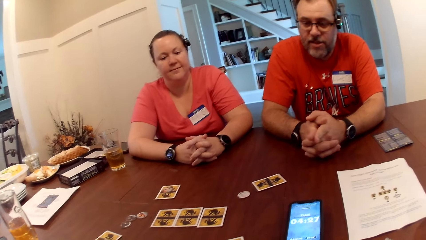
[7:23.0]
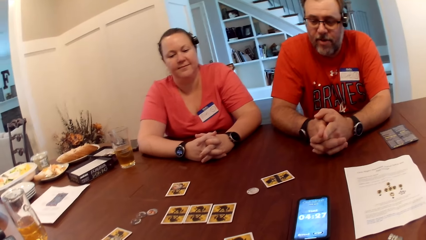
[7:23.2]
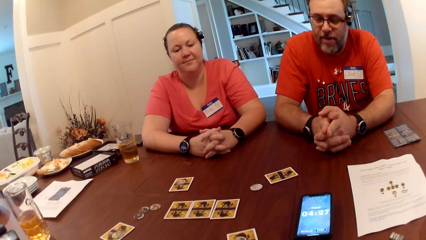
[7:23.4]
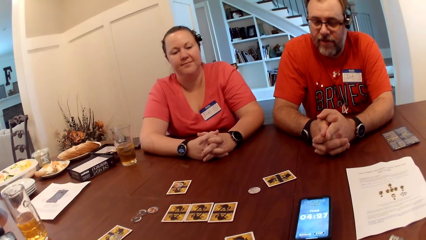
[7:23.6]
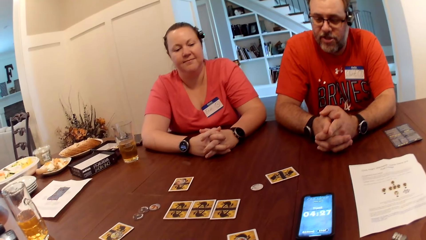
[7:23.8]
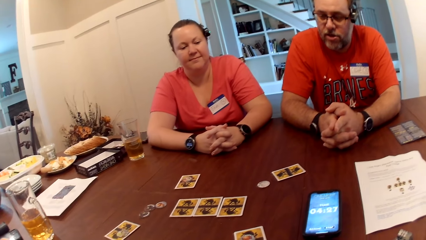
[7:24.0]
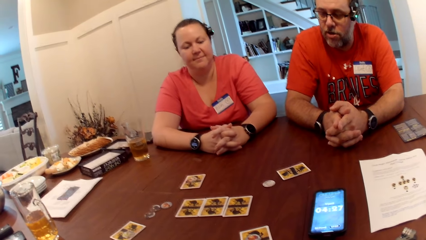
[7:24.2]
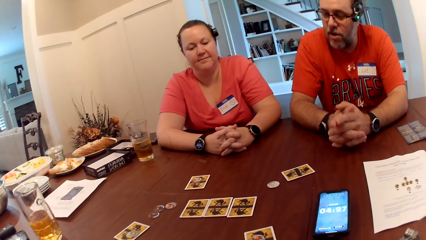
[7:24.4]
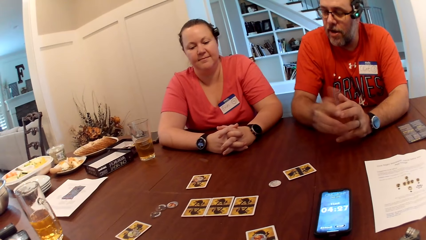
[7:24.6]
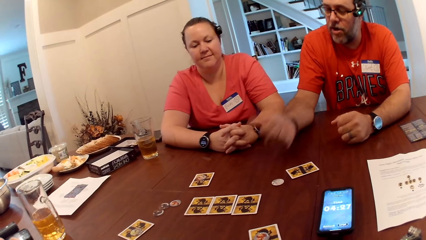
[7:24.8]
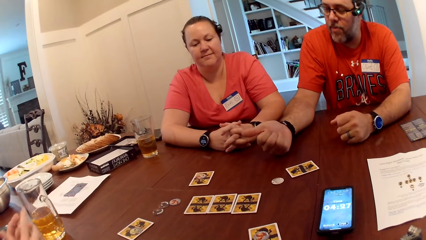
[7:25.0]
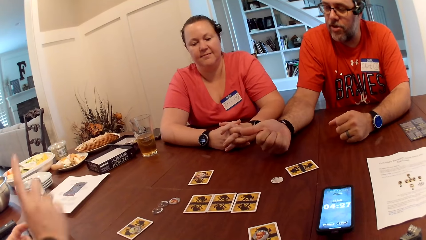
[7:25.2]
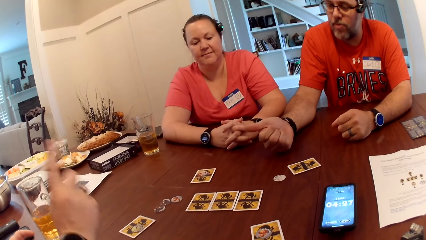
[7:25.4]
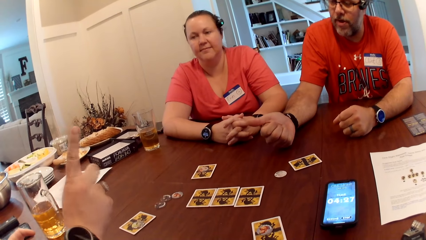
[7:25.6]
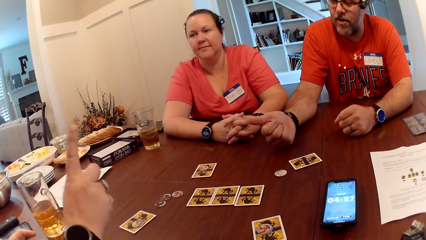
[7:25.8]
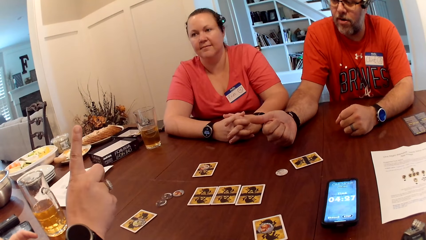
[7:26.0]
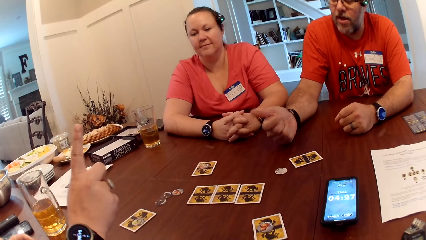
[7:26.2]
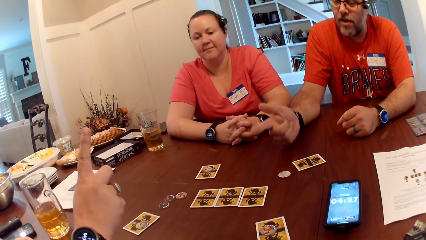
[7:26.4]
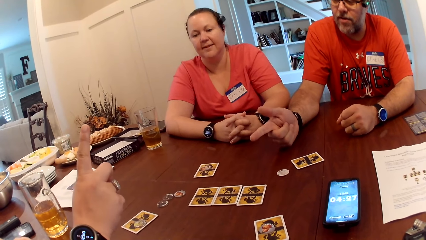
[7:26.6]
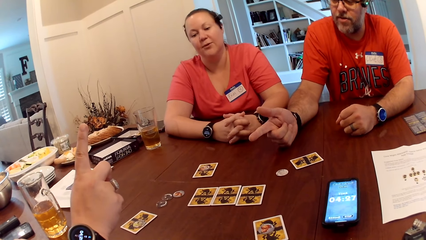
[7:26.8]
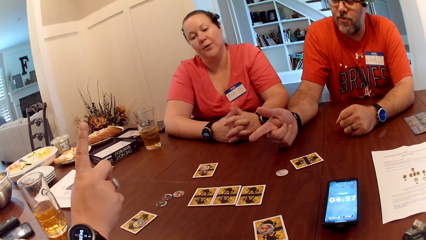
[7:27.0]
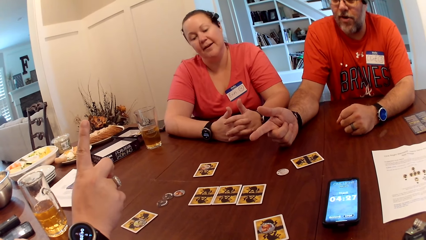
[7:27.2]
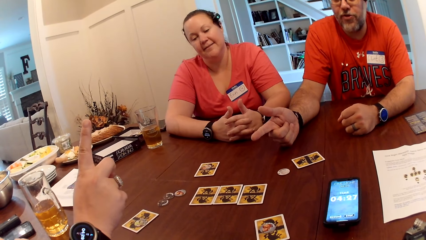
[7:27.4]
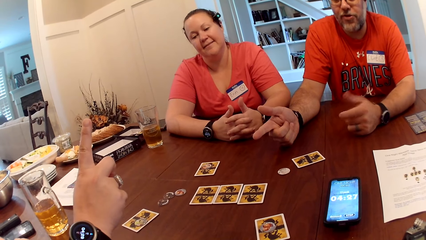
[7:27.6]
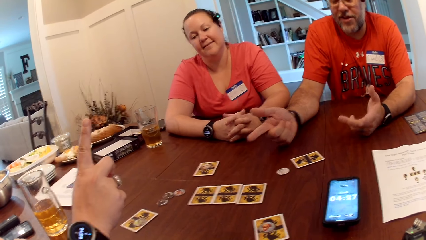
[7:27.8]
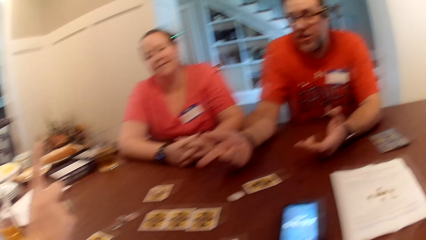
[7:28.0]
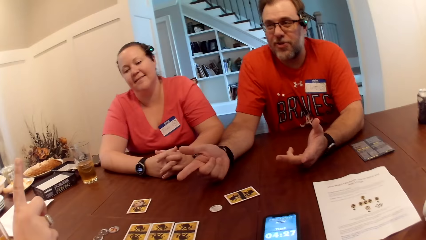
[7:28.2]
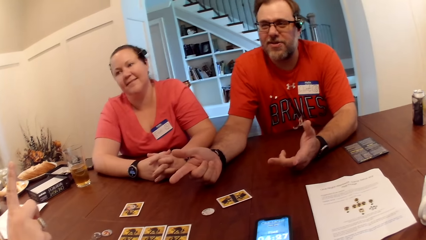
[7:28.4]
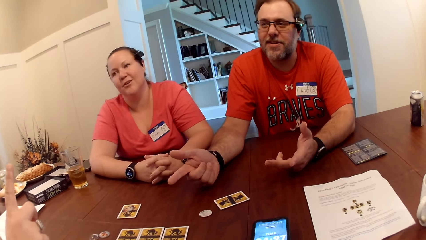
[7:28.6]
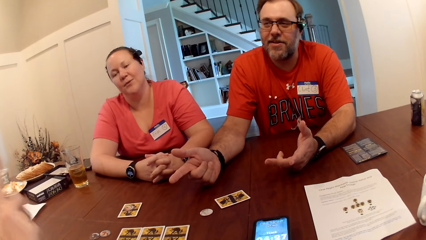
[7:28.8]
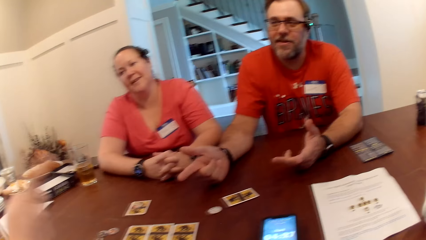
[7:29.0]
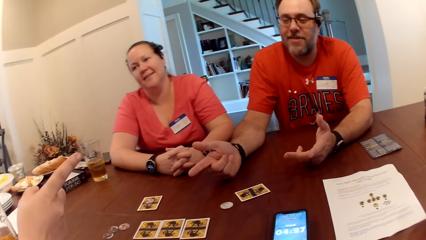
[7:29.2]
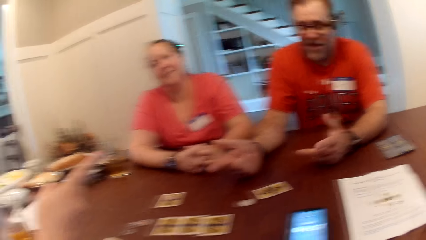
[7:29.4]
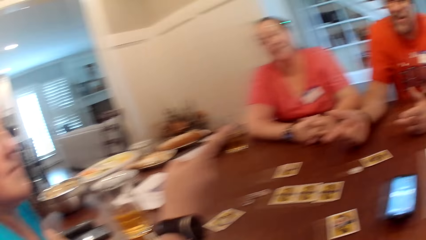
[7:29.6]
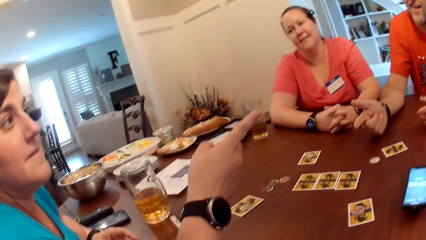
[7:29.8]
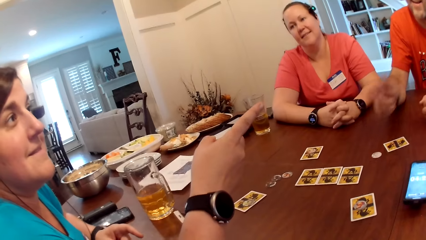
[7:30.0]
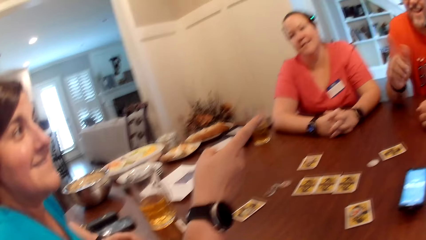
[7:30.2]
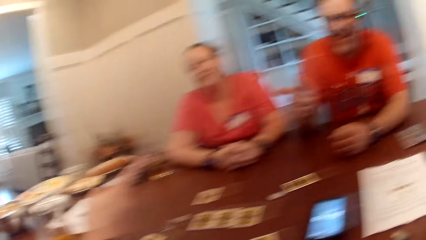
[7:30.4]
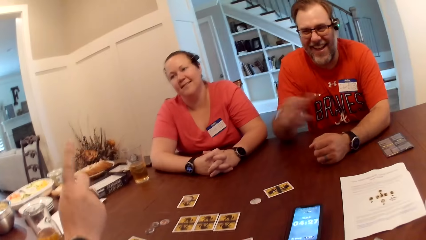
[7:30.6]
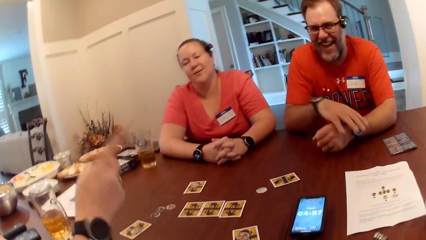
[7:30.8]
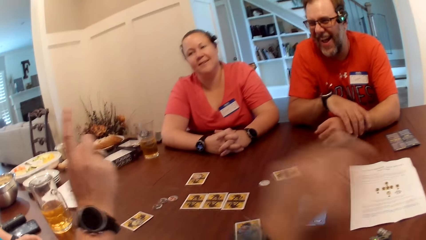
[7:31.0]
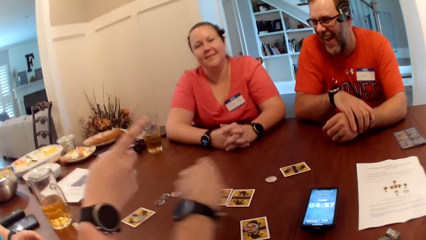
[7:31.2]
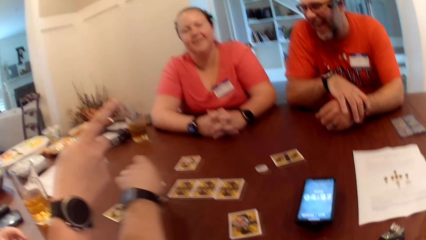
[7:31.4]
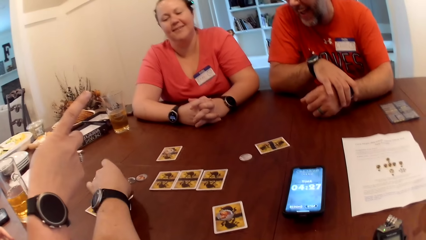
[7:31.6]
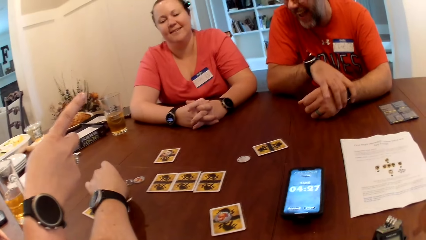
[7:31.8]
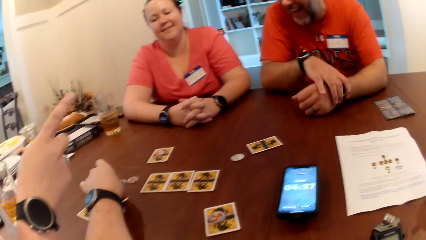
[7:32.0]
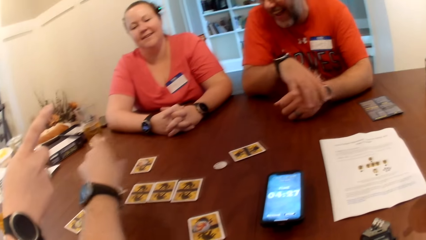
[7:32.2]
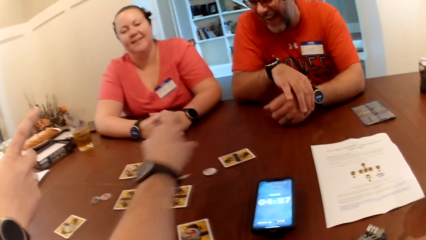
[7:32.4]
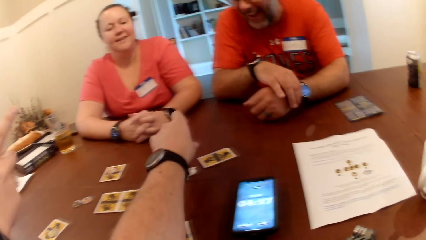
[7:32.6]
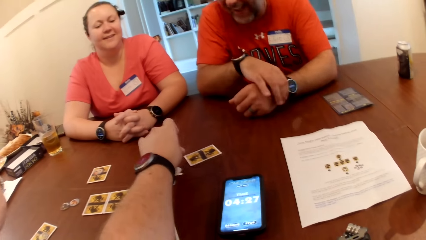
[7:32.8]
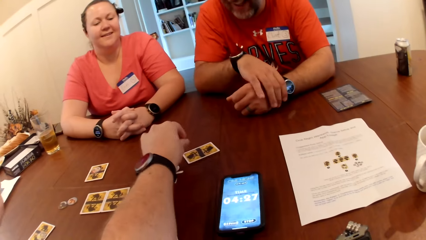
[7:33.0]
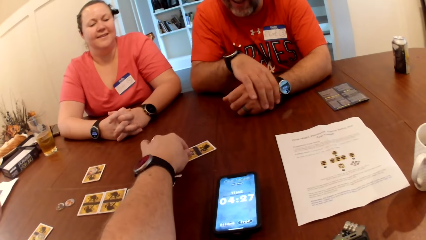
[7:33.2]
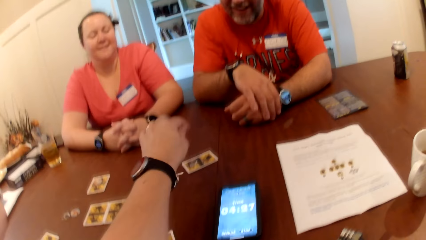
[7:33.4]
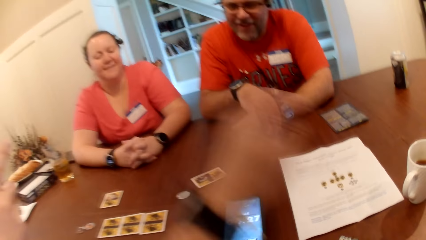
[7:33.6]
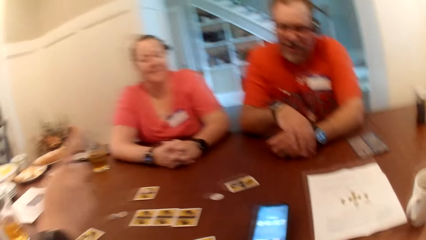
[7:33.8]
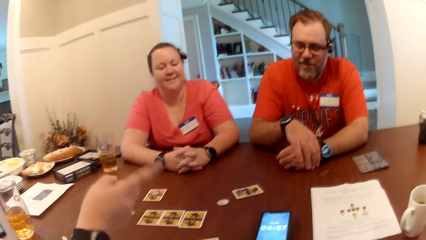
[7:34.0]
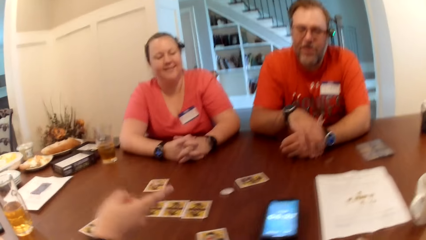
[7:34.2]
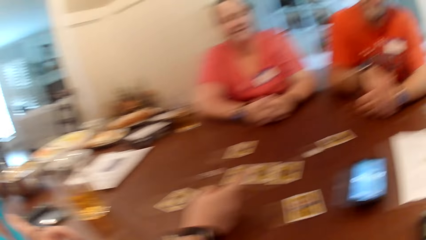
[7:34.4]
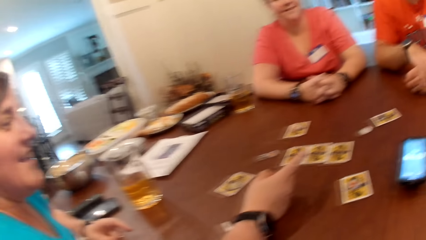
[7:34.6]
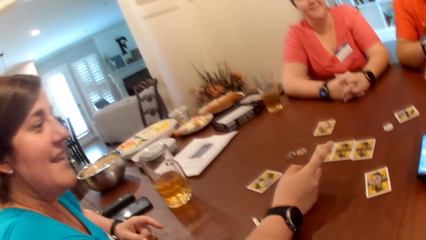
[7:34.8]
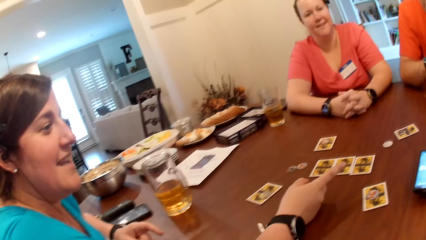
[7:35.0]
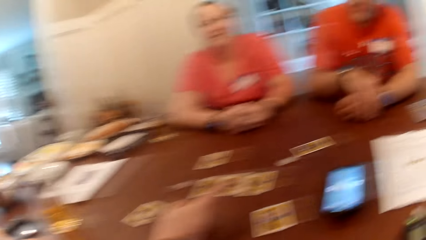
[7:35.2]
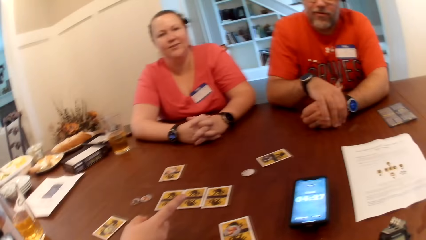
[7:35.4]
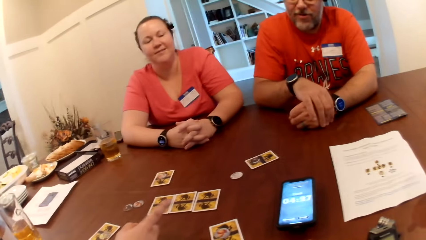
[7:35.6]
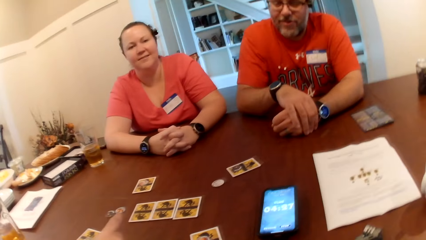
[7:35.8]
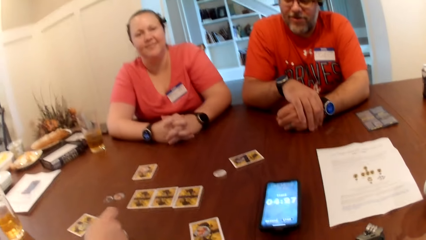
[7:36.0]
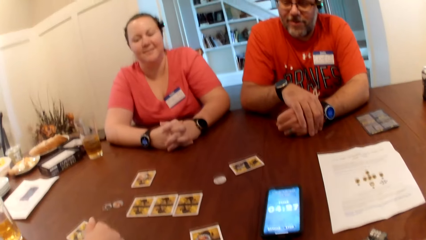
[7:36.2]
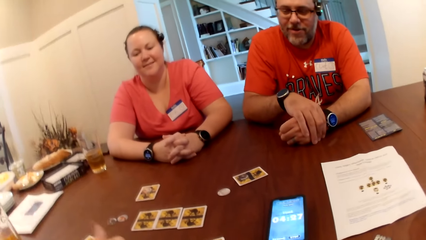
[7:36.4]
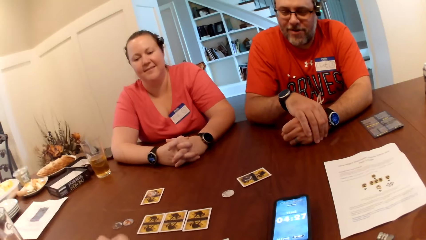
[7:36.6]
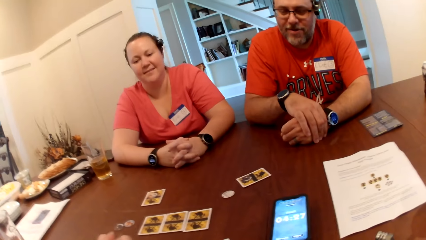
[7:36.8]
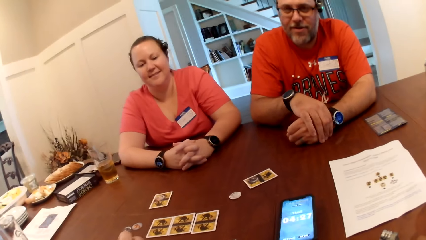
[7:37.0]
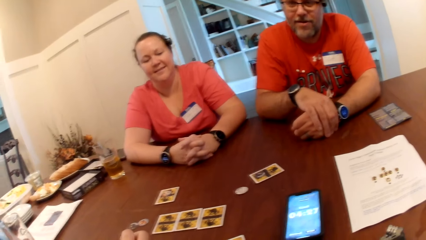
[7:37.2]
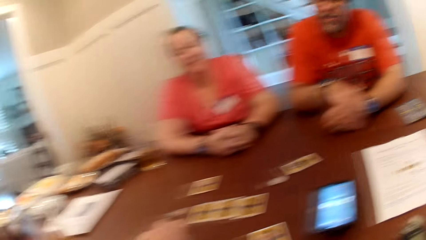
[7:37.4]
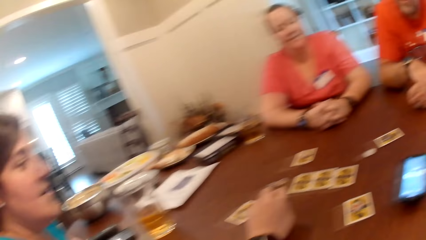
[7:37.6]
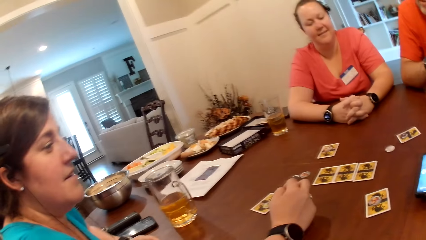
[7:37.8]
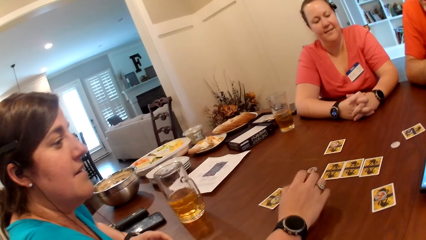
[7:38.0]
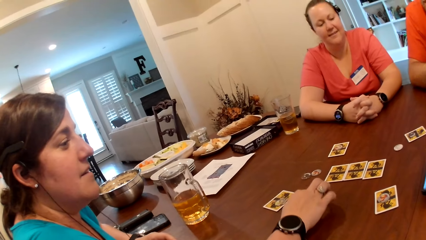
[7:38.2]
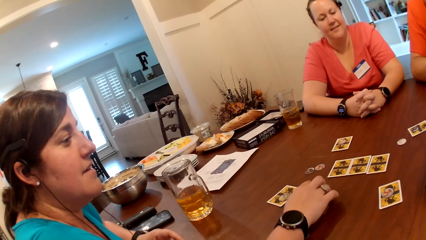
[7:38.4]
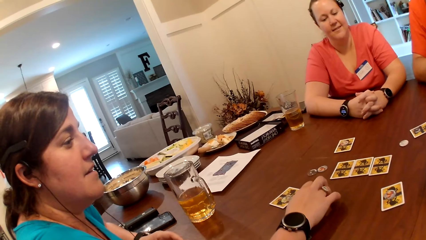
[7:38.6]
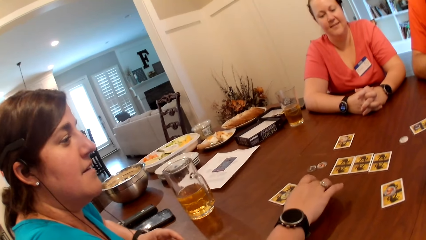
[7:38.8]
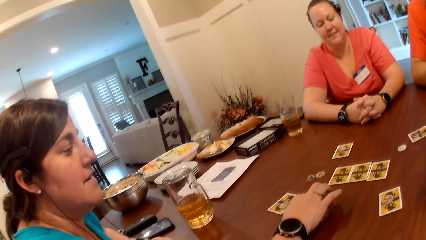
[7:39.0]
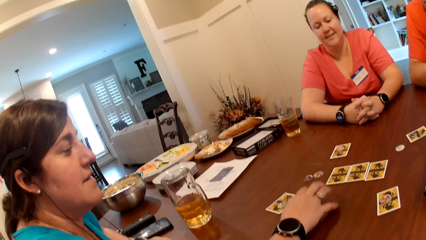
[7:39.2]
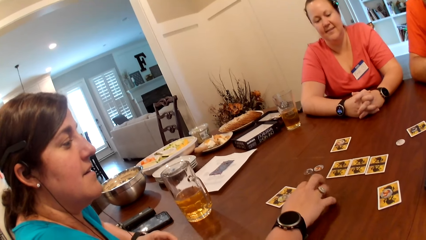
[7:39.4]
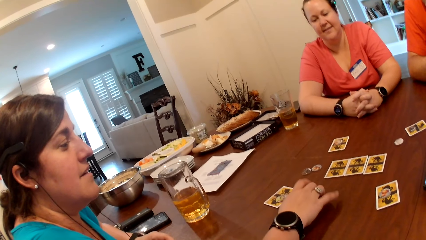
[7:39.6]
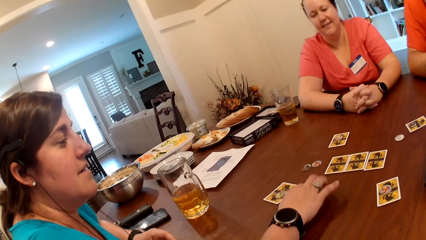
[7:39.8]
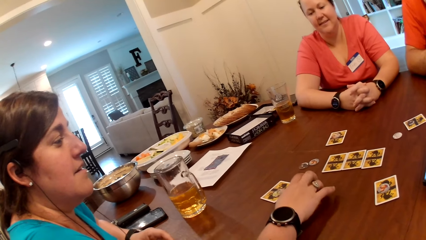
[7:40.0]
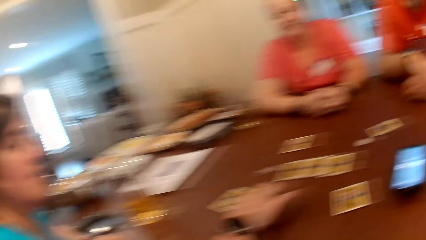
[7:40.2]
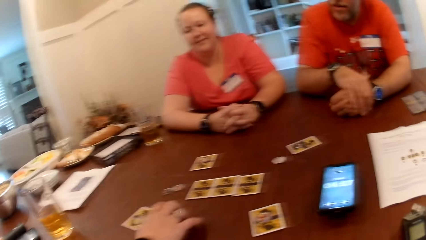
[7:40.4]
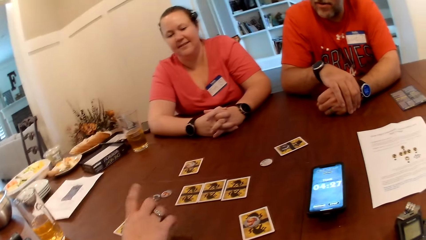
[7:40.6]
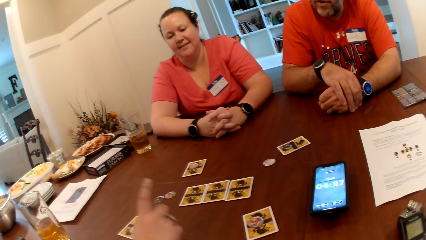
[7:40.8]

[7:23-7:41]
A man converses with a woman. The camera wearer talks. The woman talks. The man talks. The camera wearer picks up a game chip on the table with his left hand. He drops the game chip in his left hand on the card on the table. The woman taps her right hand on the table.
